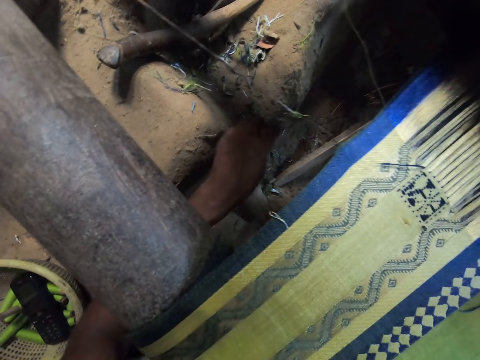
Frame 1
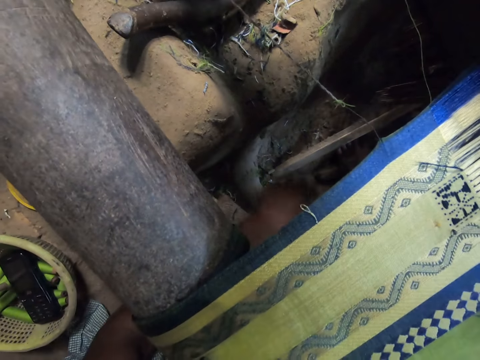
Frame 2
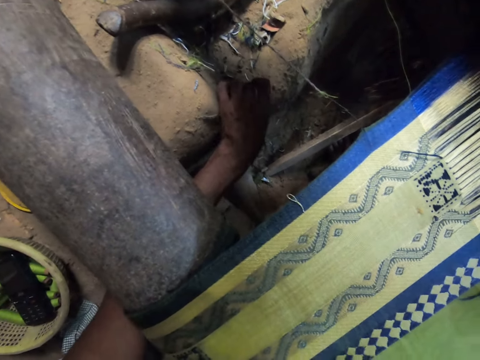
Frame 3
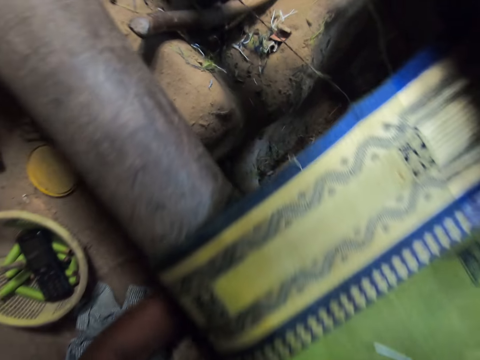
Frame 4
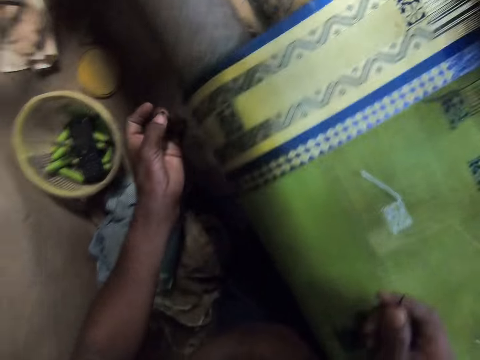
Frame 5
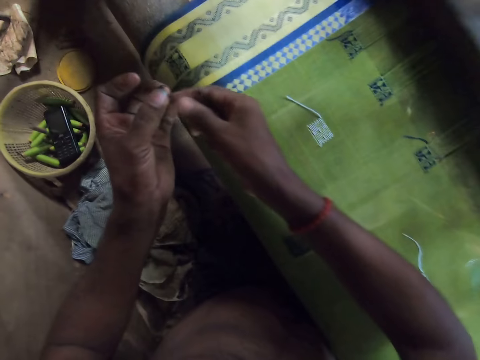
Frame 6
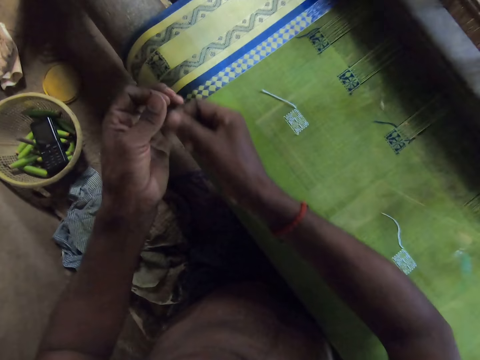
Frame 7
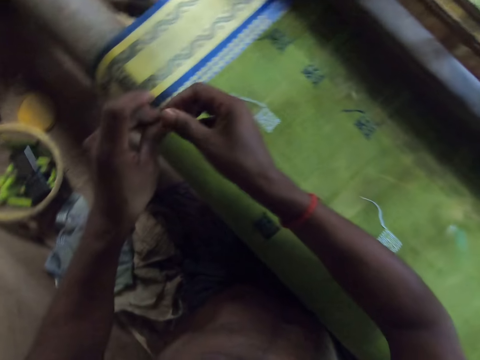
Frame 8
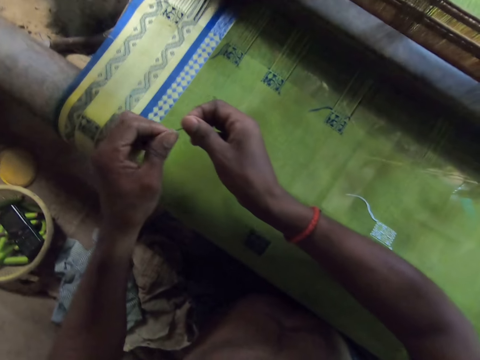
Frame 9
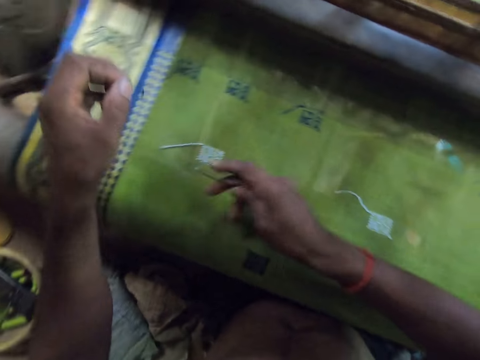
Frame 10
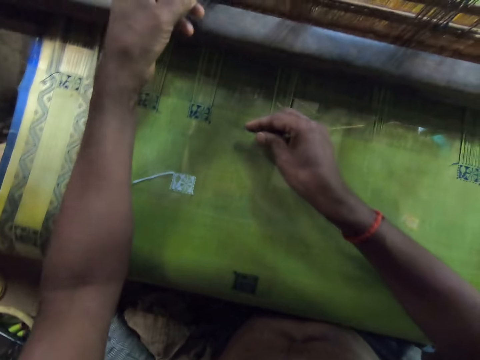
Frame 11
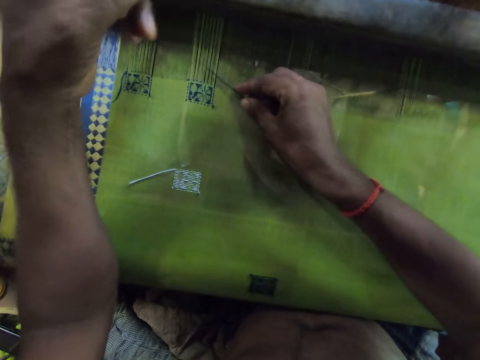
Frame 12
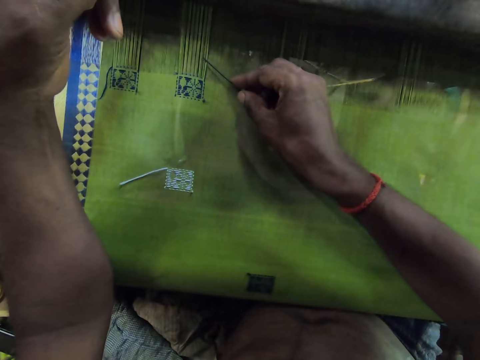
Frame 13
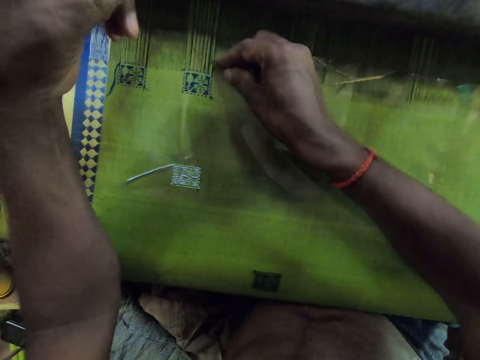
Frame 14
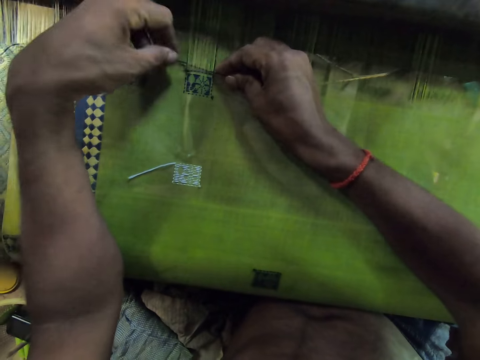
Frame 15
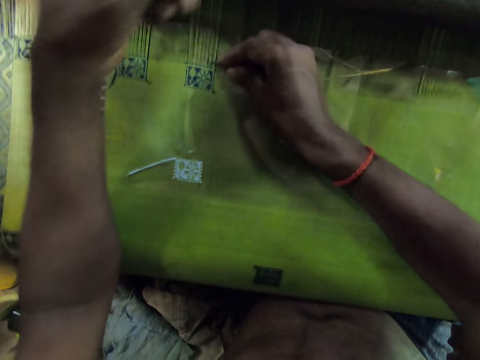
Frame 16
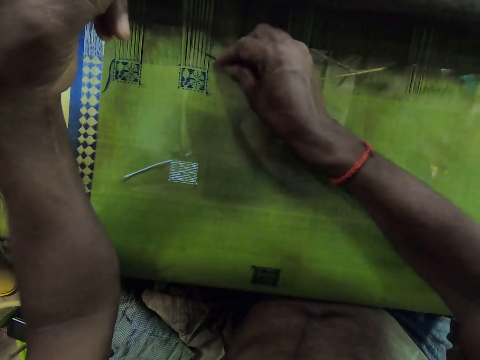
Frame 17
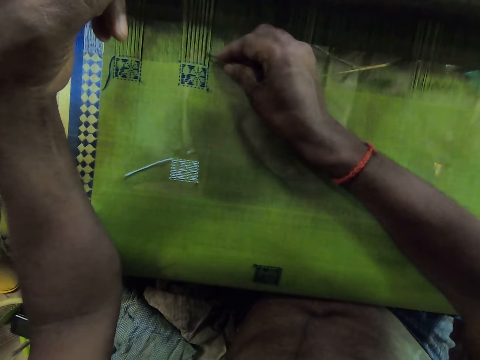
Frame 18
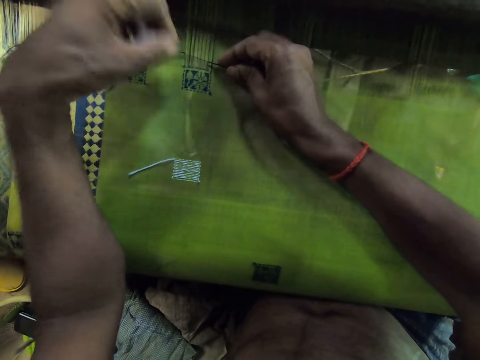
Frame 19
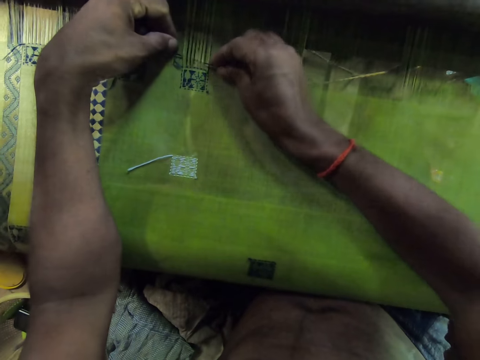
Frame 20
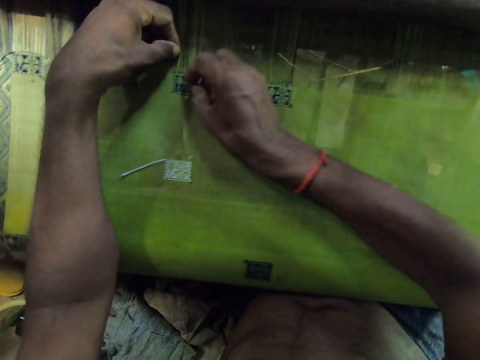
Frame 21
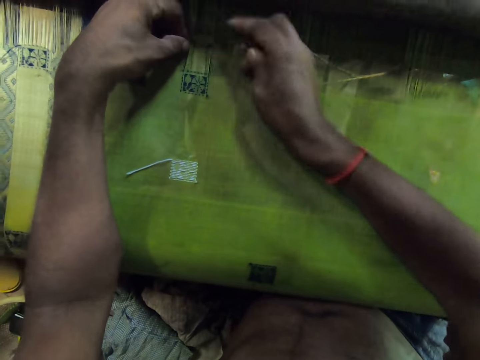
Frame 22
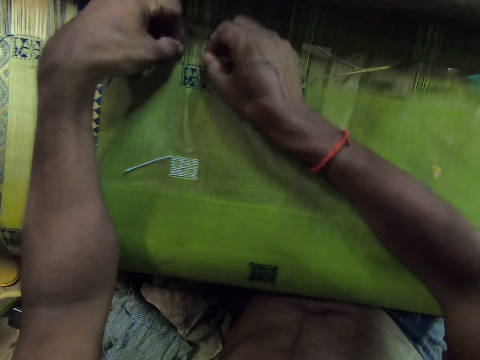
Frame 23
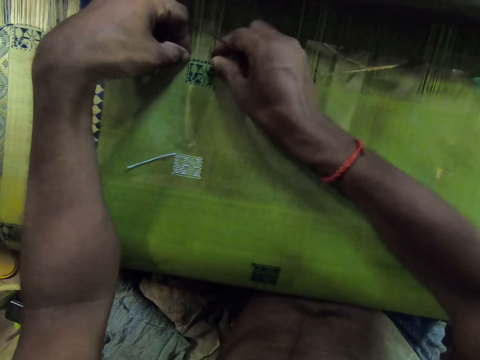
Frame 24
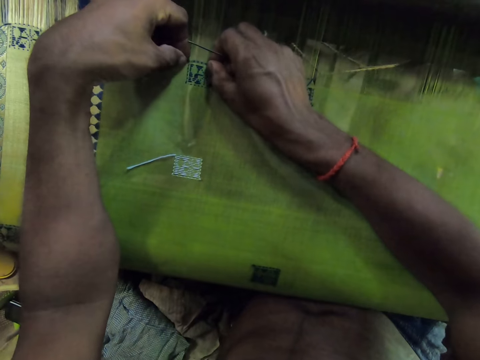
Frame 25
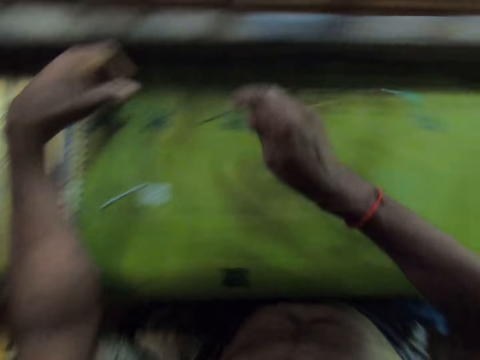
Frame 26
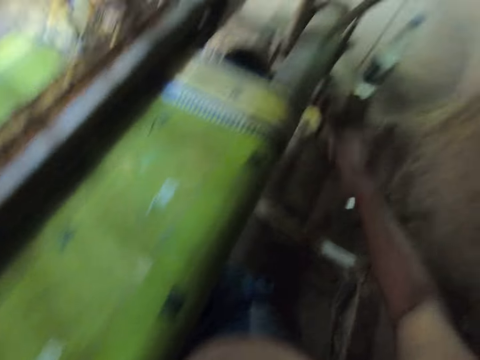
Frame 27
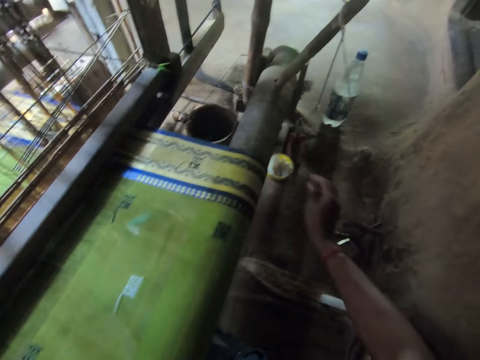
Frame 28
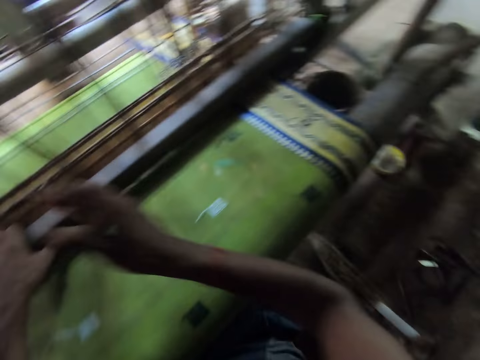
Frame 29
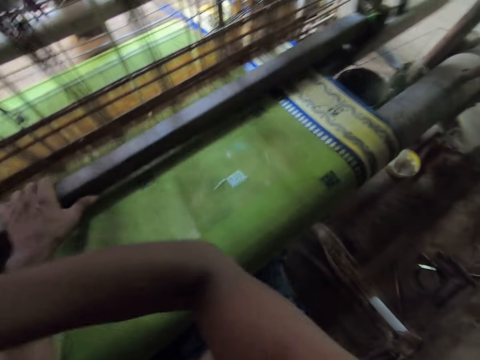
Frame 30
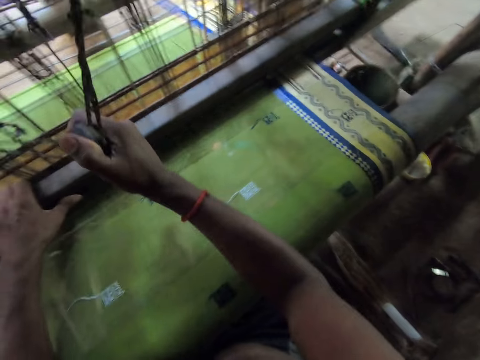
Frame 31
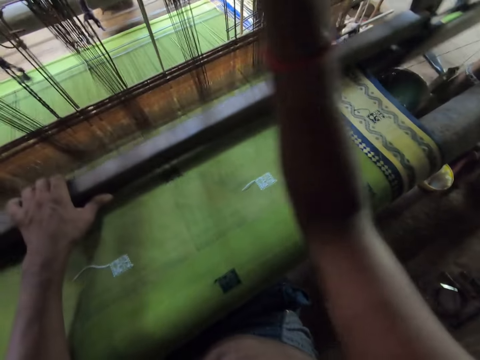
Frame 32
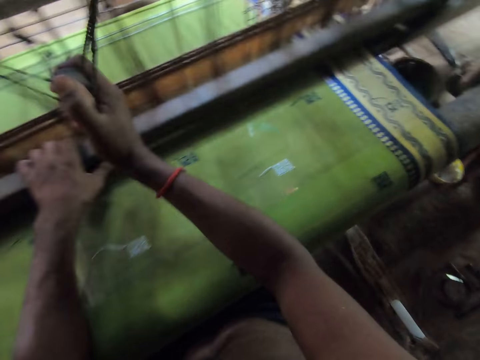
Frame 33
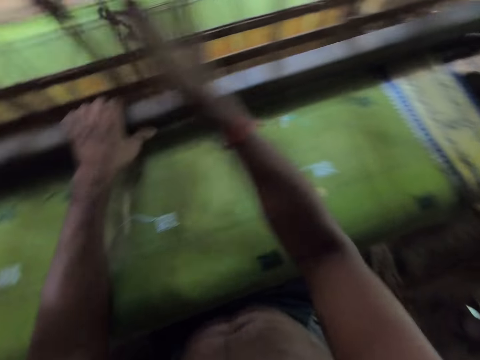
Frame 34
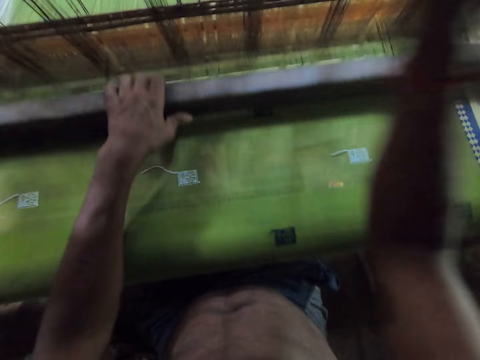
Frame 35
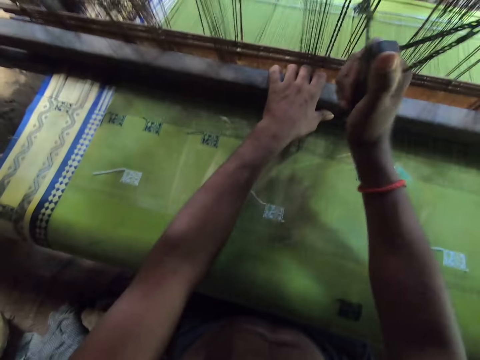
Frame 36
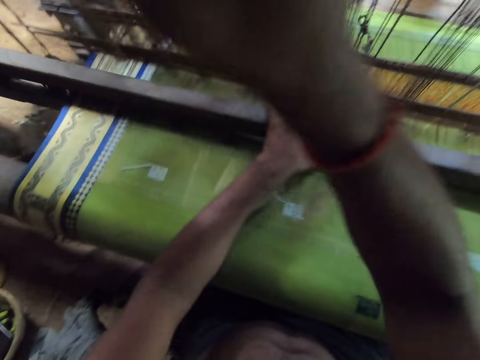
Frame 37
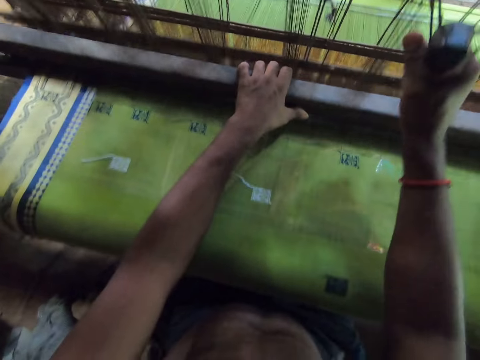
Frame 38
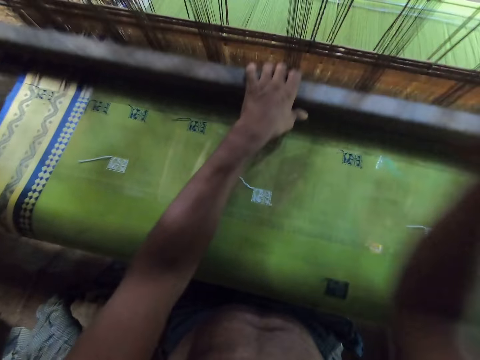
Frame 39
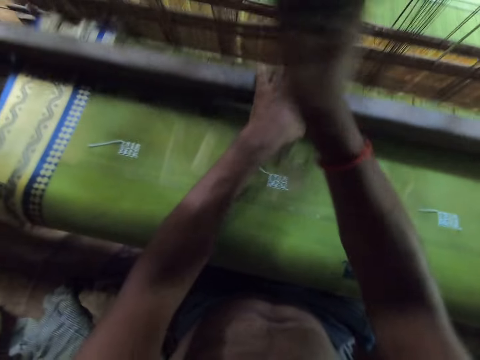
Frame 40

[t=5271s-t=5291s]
The camera wearer picks up something on the ground. He touches something. He sews the fabric with the needle and a thread. He looks around. He drops the needle on the floor with his right hand. He sews with the machine used in weaving the fabric.

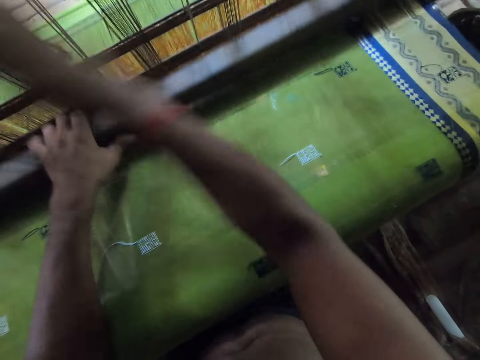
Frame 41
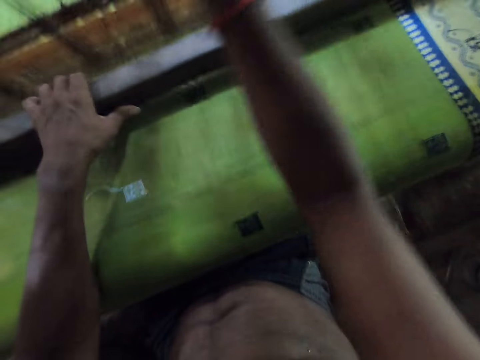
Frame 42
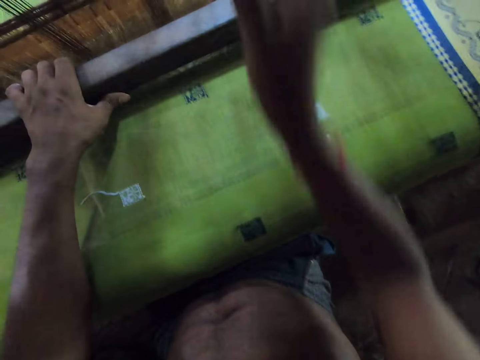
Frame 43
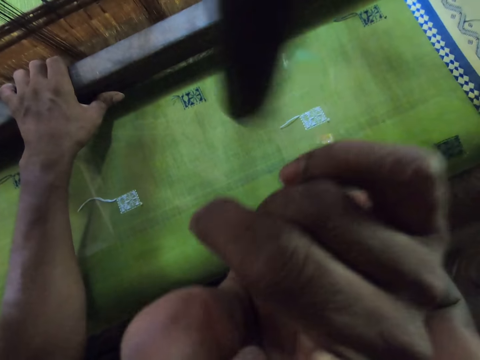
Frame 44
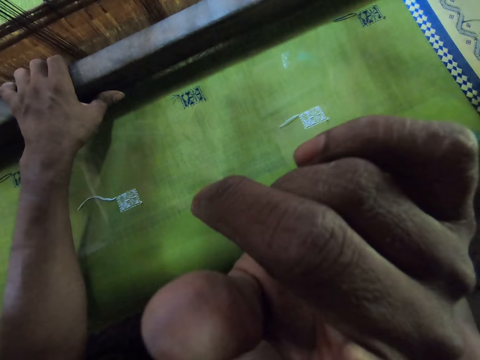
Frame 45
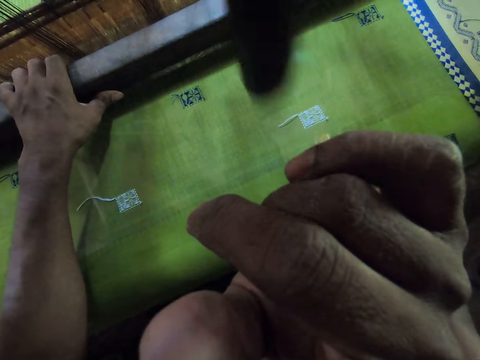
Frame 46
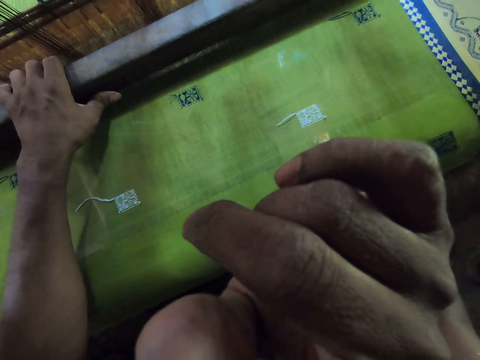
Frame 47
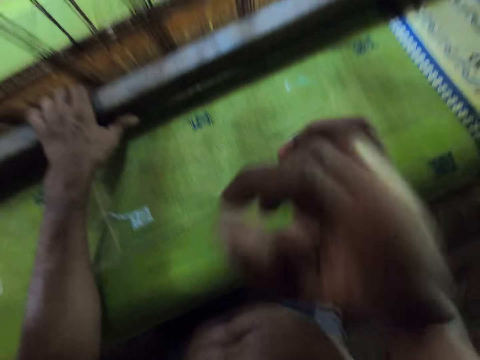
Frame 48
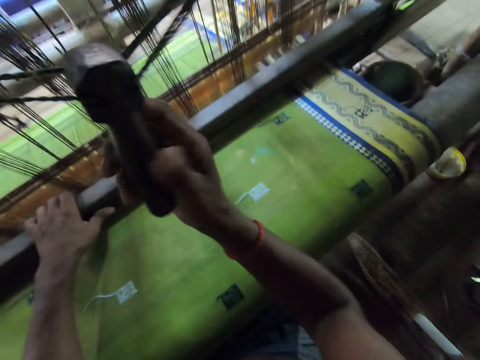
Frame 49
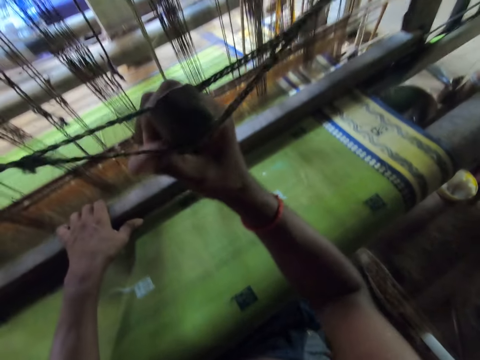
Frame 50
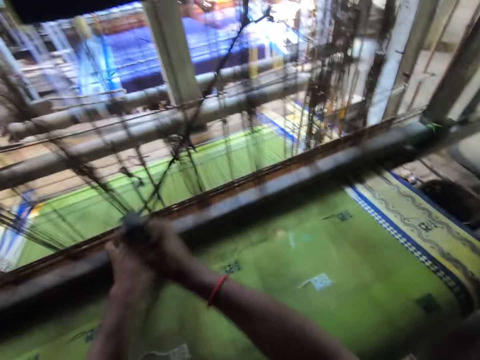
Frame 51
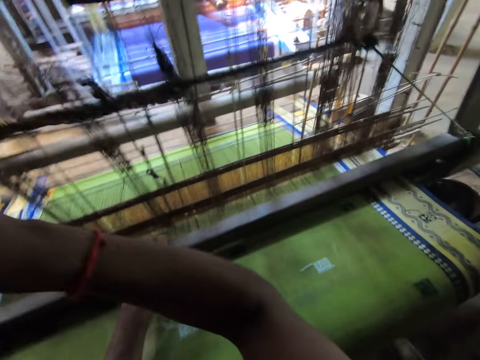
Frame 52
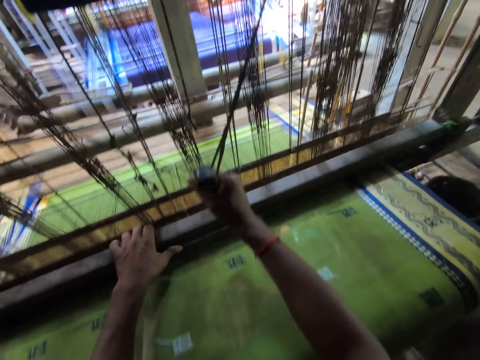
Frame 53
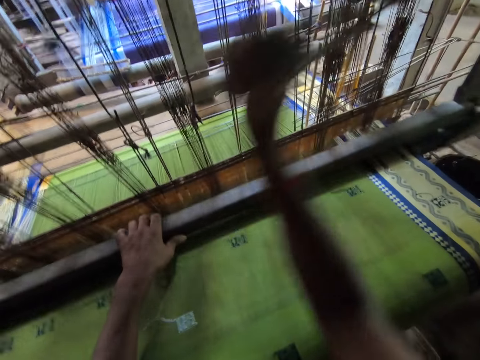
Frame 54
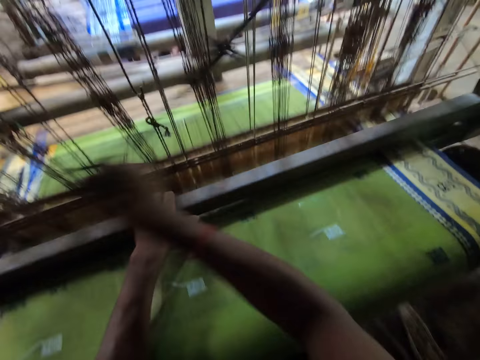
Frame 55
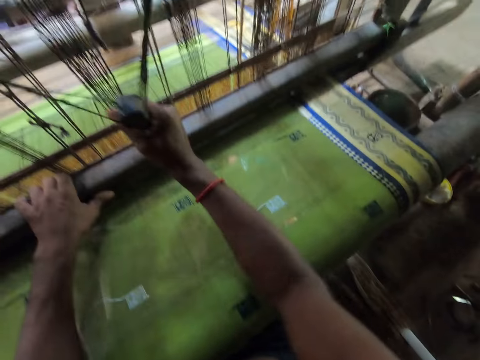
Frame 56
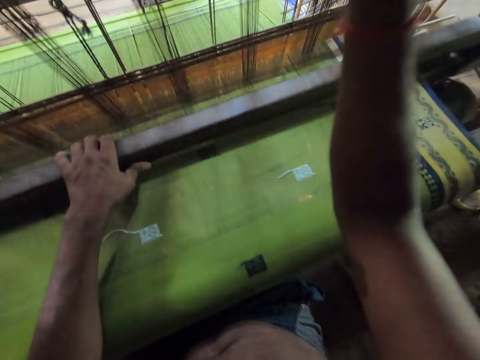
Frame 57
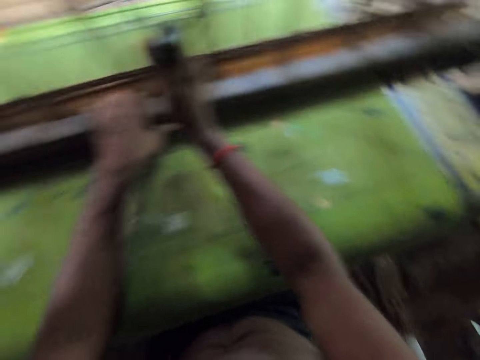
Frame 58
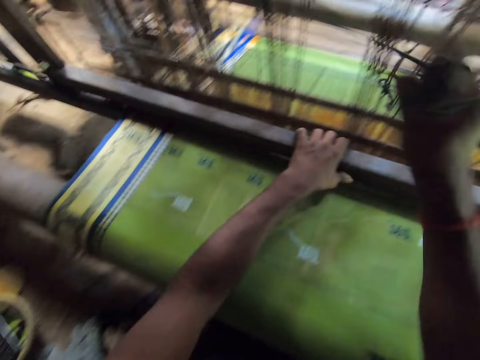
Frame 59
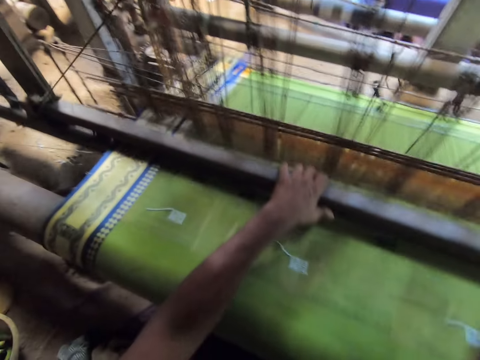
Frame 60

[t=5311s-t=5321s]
The camera wearer touches his face with his right hand. He sews with the machine used in weaving the fabric.
